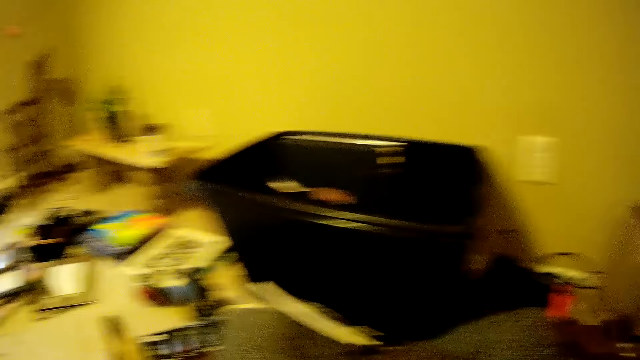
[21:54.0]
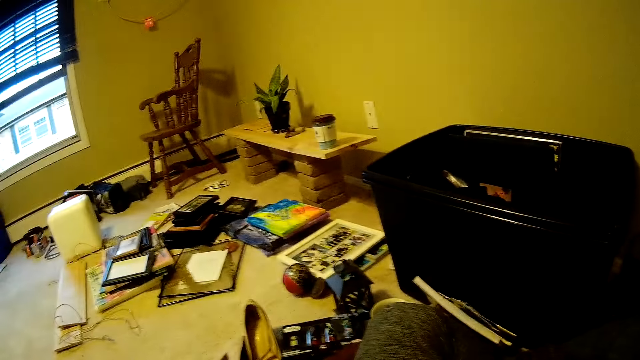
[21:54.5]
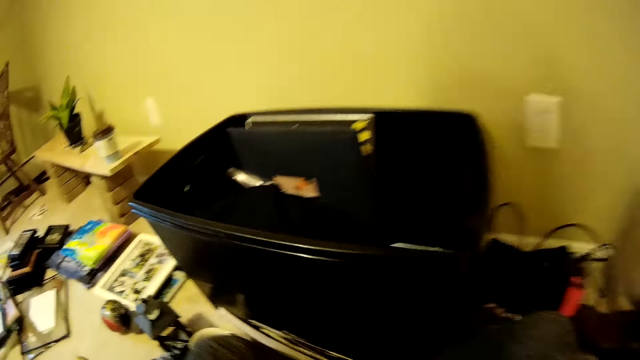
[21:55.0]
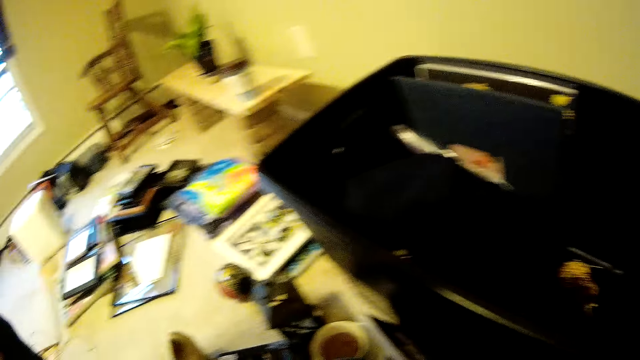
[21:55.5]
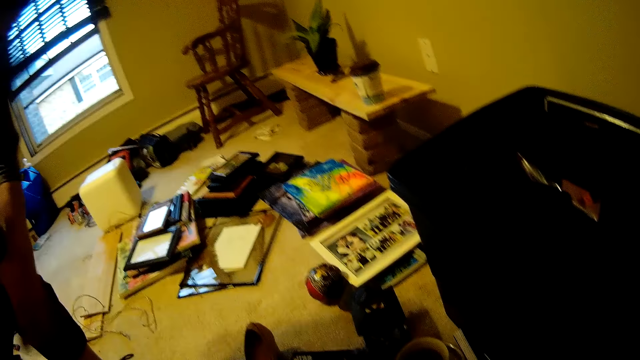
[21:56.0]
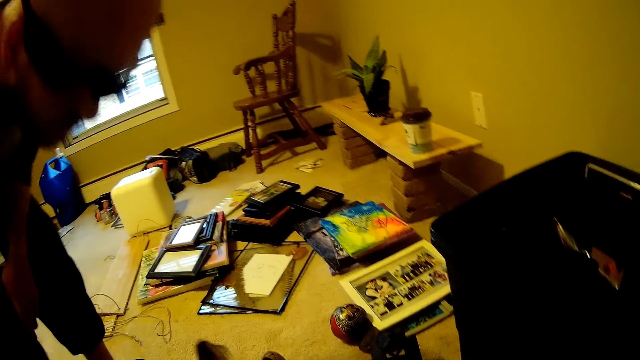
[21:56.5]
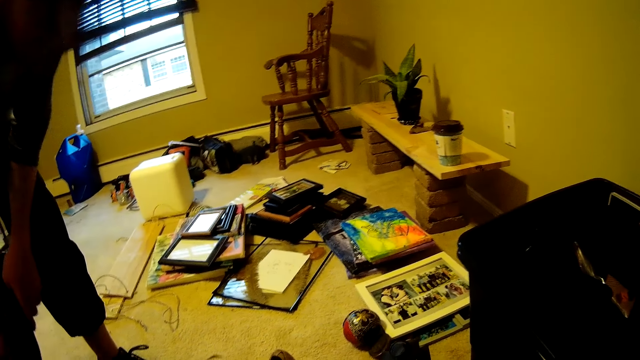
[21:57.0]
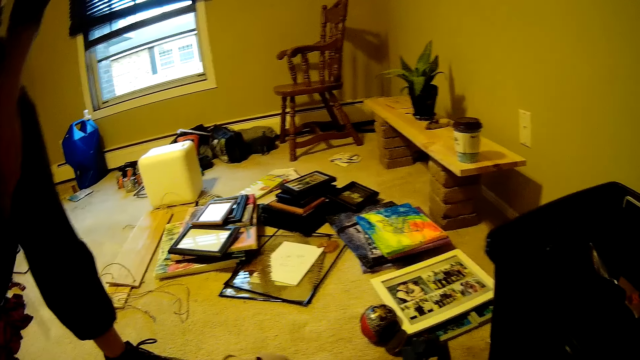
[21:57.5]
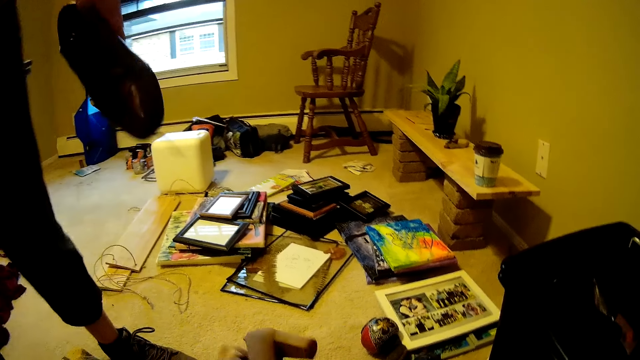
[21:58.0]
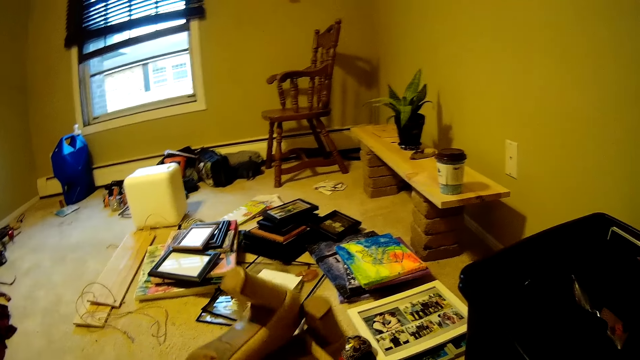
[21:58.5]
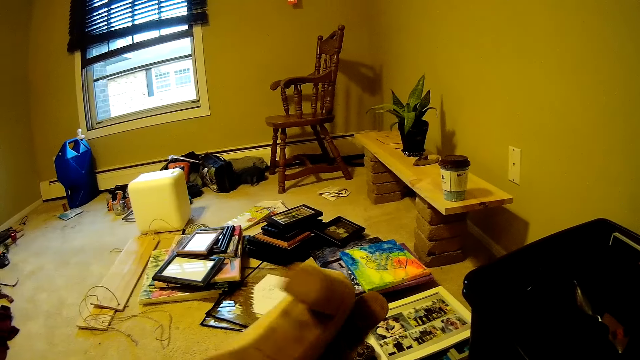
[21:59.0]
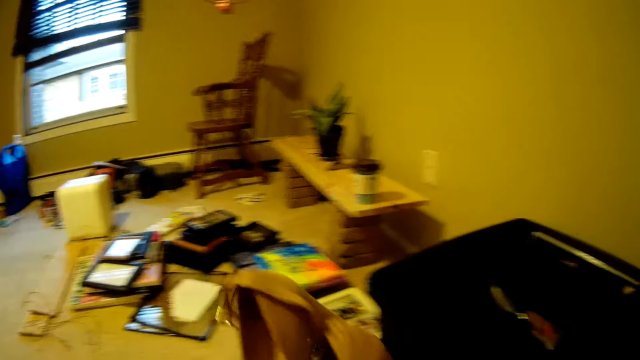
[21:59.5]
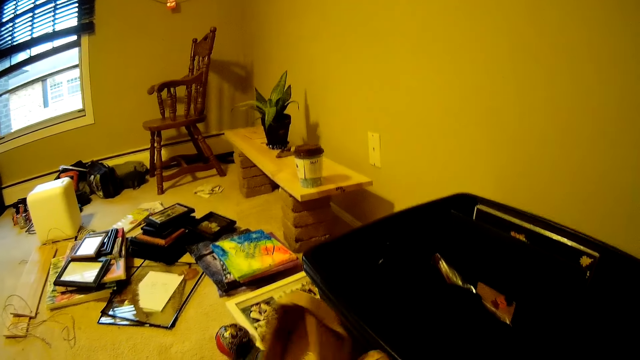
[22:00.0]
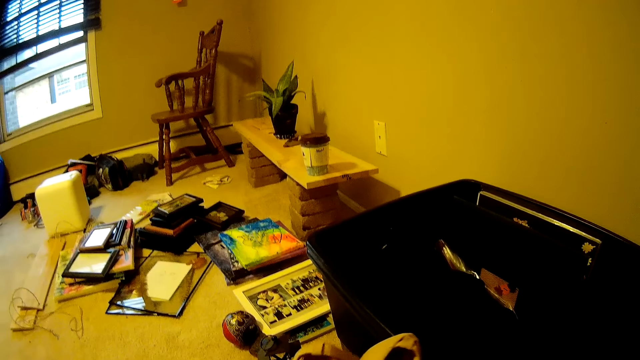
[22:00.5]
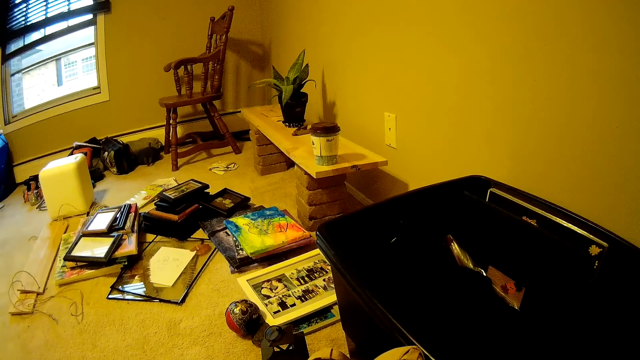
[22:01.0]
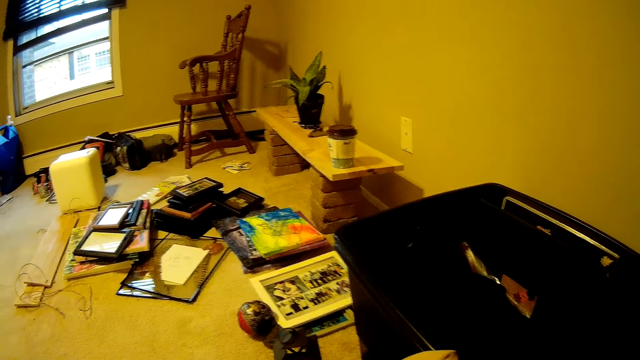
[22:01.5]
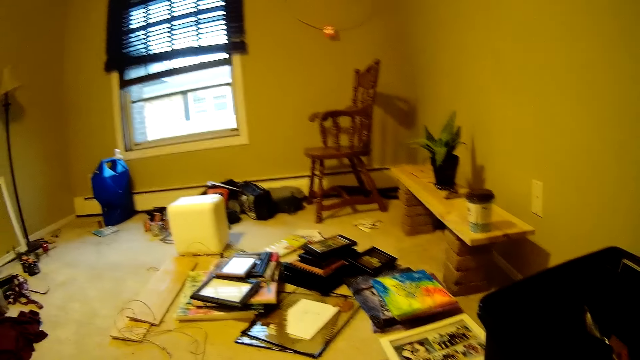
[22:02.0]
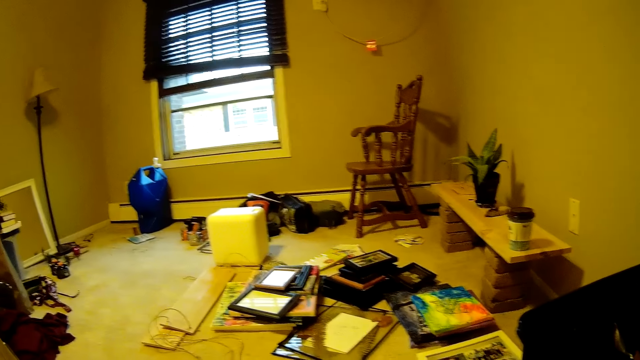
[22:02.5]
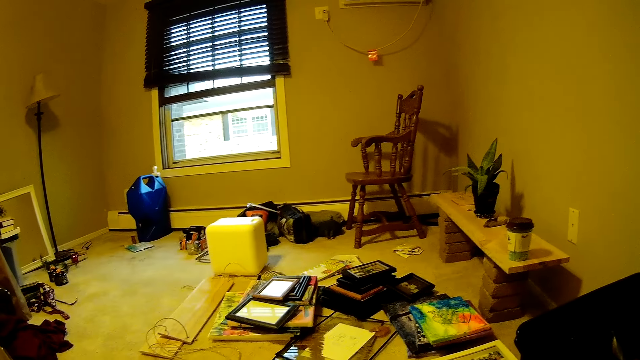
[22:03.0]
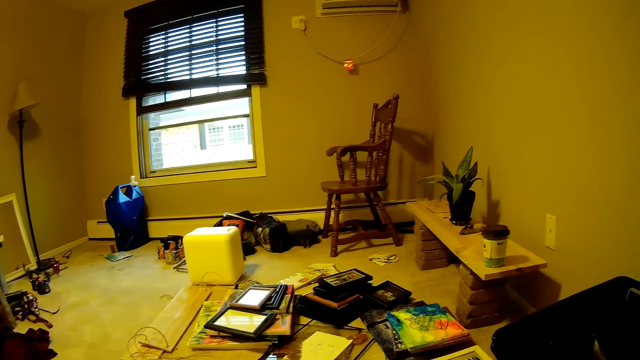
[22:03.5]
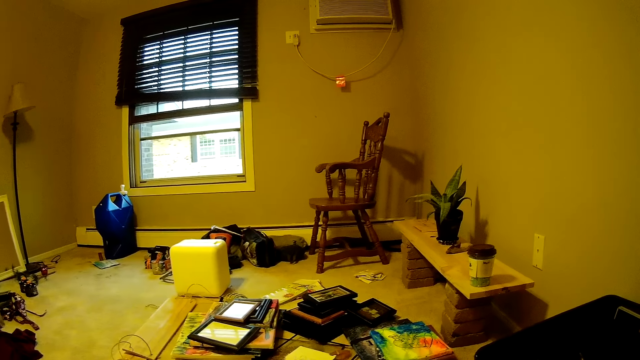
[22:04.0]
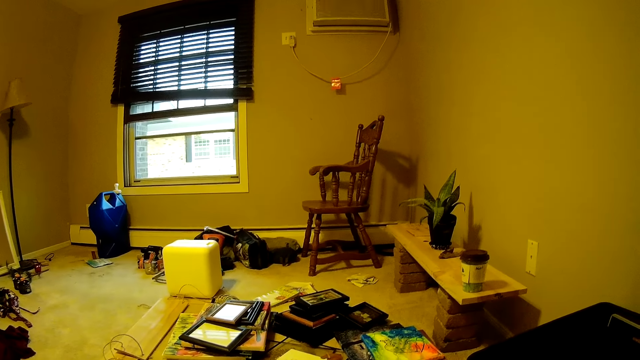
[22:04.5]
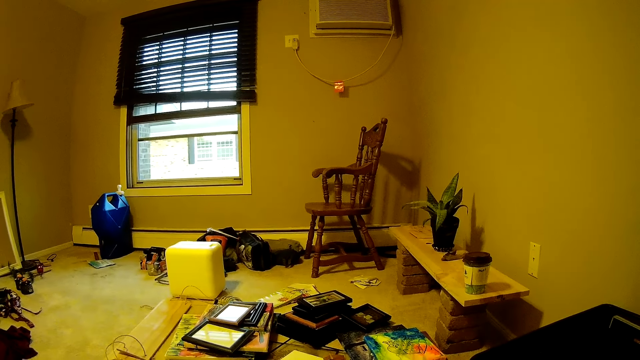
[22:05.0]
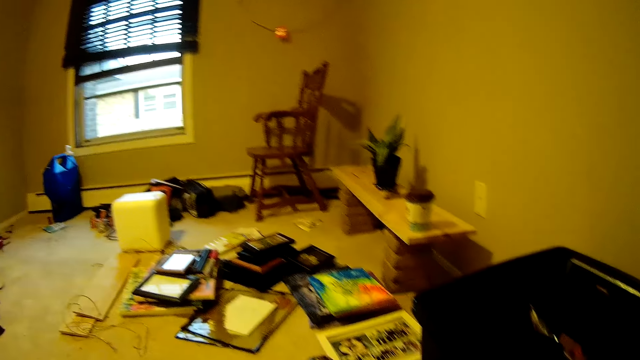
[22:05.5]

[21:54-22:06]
The man picks up a shoe with his left hand. The camera wearer holds a pair of shoes with her right hand. She checks the shoes in her right hand.

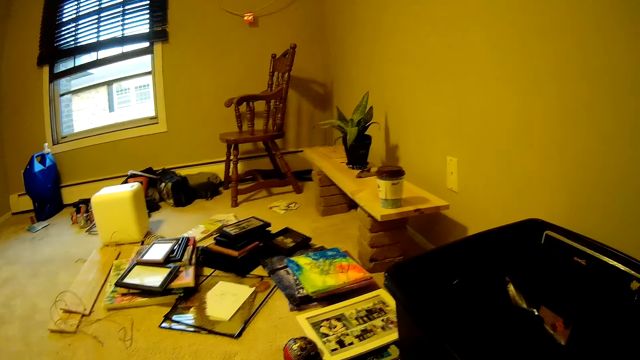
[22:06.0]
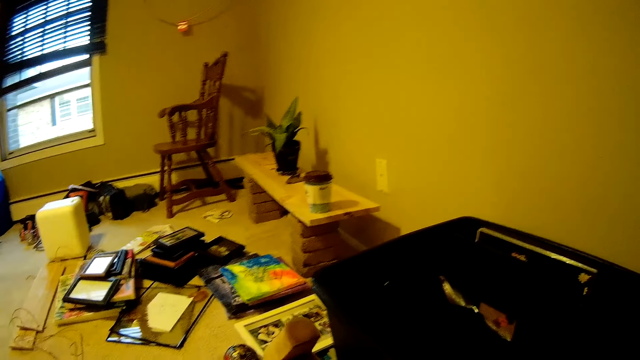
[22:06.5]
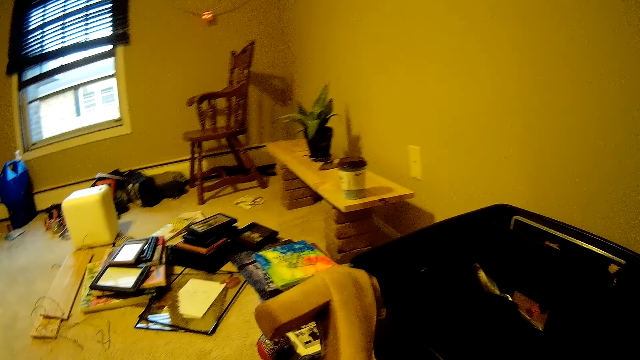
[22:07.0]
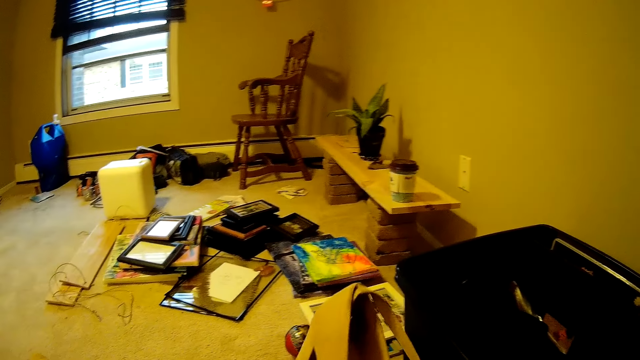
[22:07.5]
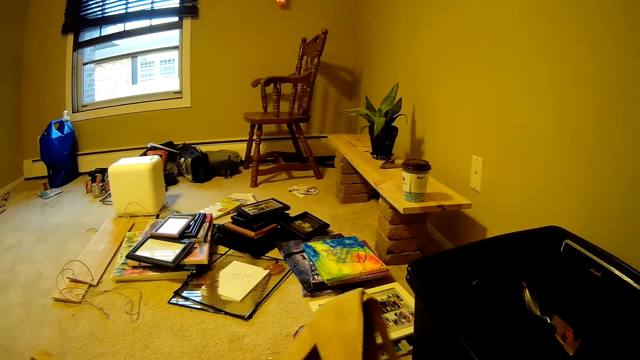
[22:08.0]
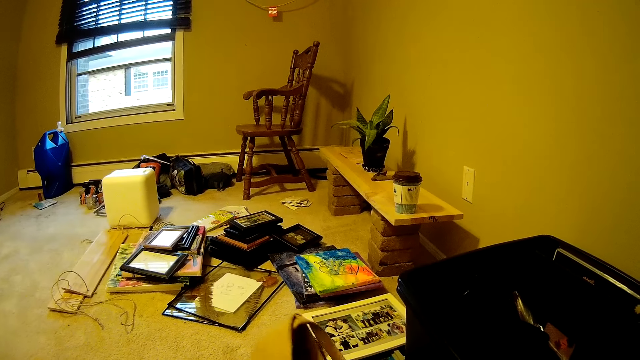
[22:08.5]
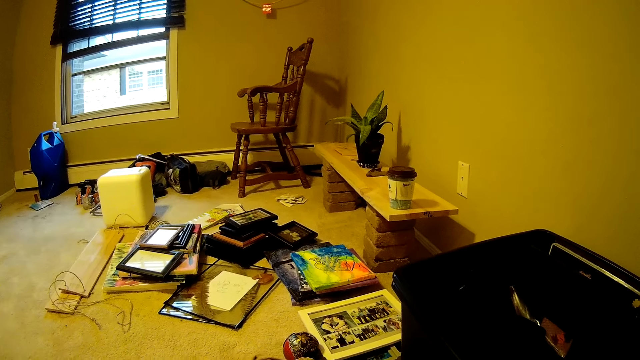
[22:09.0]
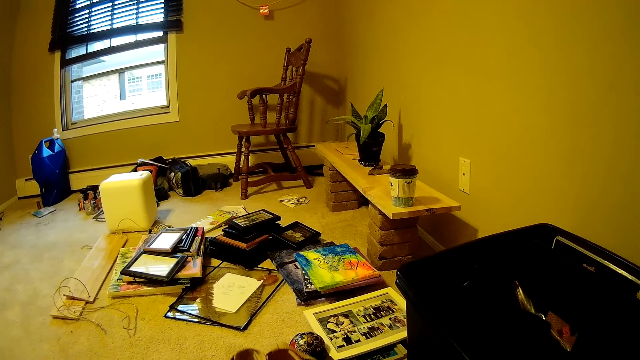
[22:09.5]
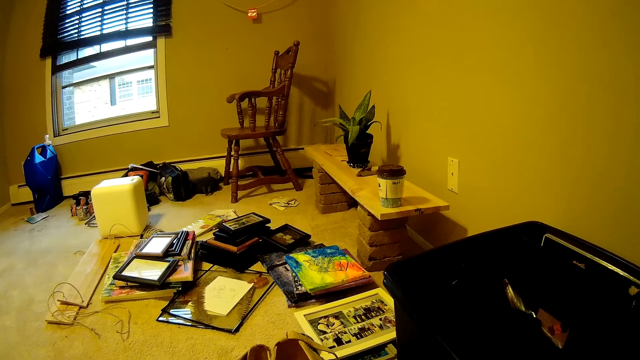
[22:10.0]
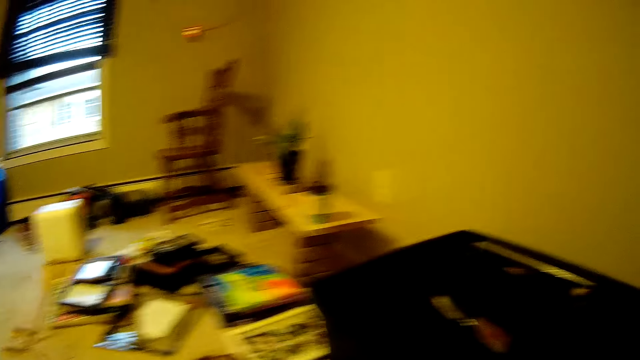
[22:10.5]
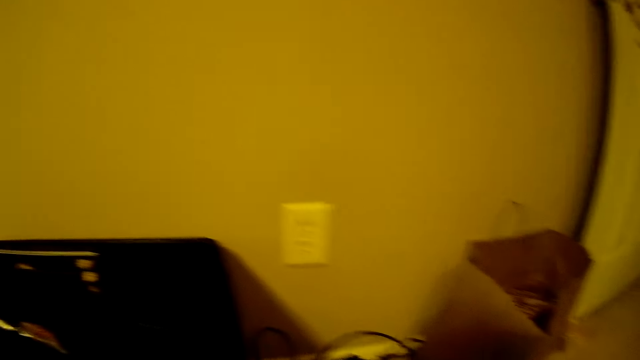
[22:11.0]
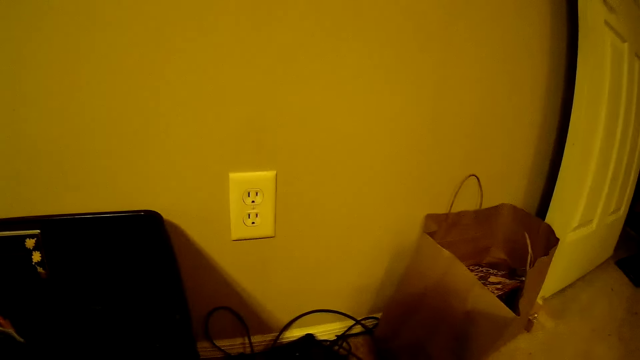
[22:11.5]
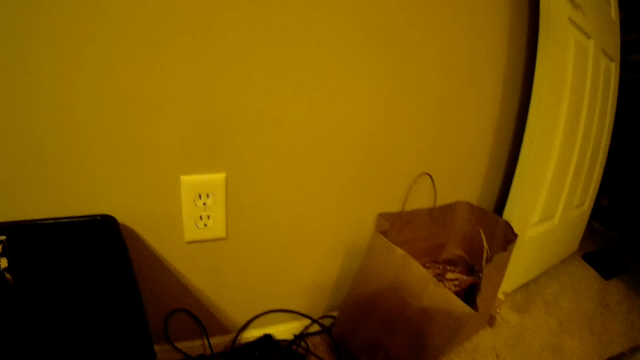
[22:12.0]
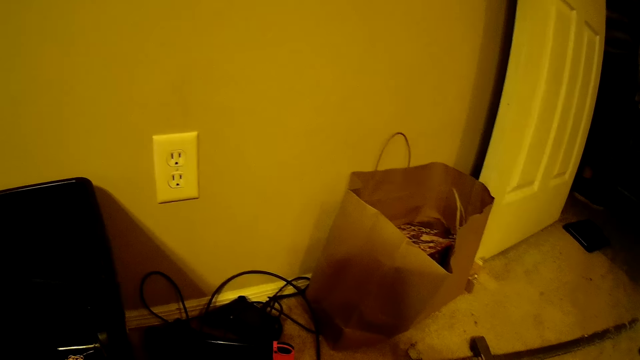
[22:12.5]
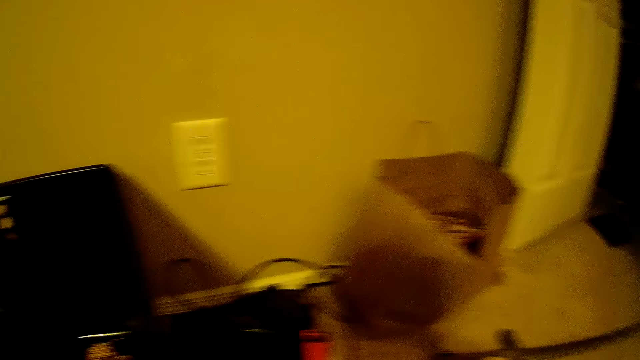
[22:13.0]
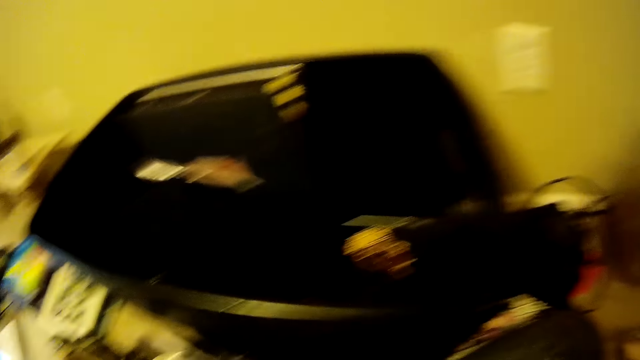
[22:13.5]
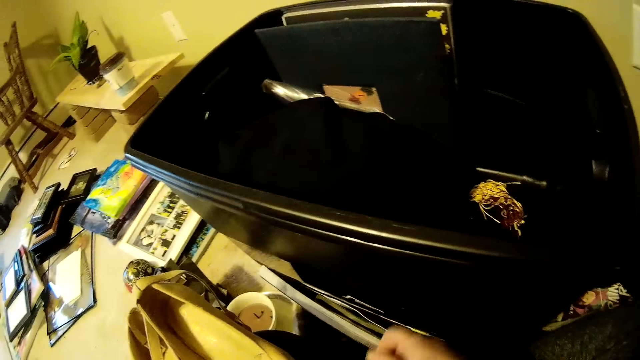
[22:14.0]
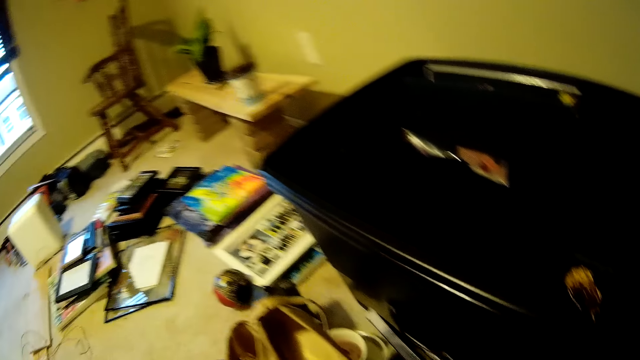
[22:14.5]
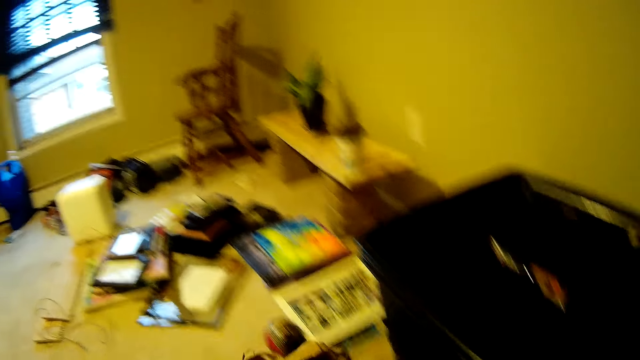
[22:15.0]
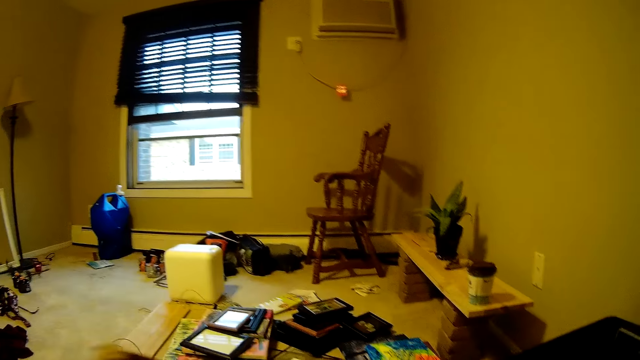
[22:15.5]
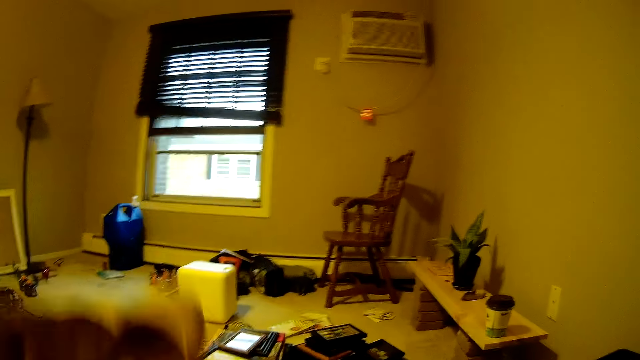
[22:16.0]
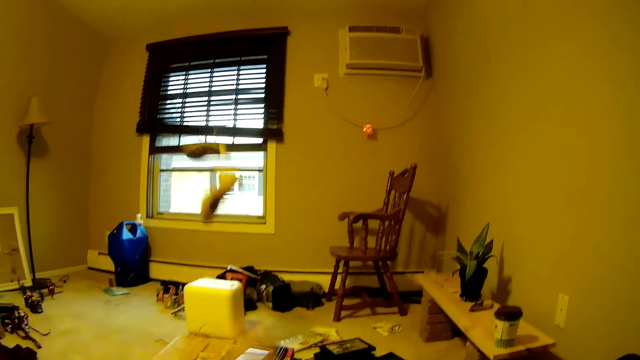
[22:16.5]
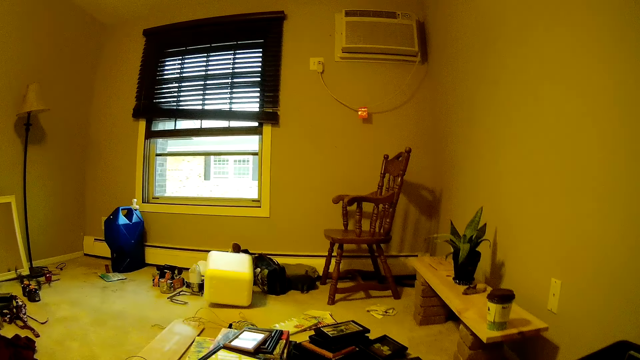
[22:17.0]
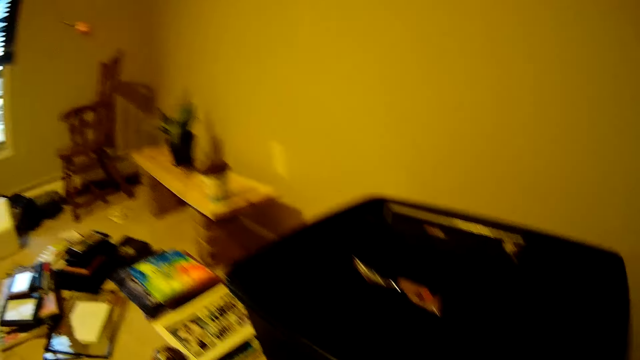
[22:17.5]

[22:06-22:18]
The camera wearer throws the shoes at a box on the floor with her left hand.
